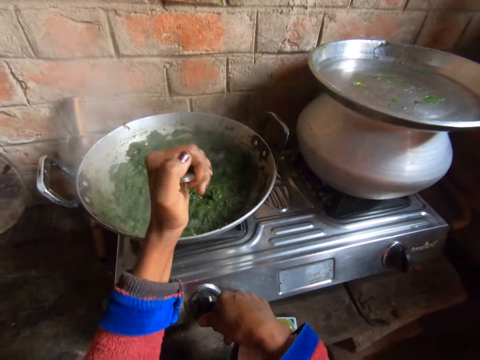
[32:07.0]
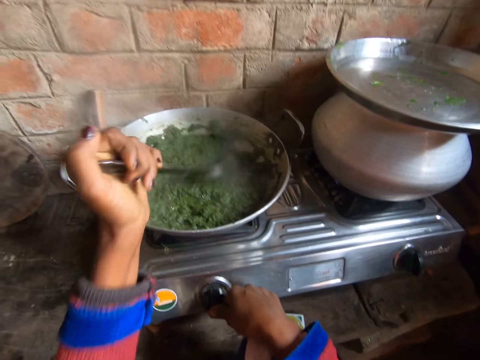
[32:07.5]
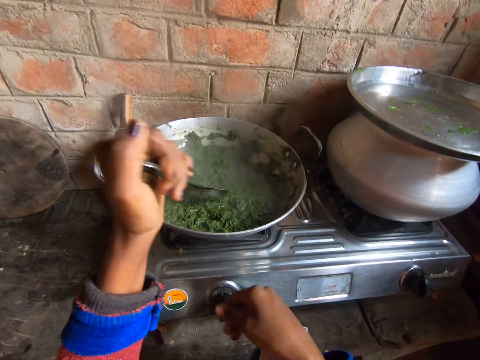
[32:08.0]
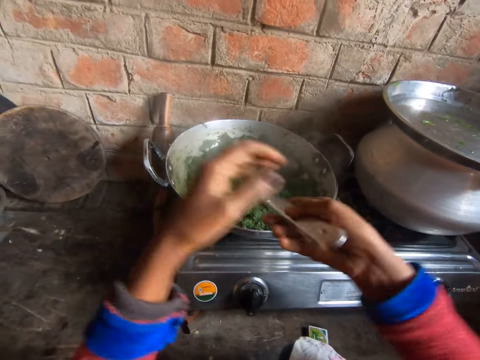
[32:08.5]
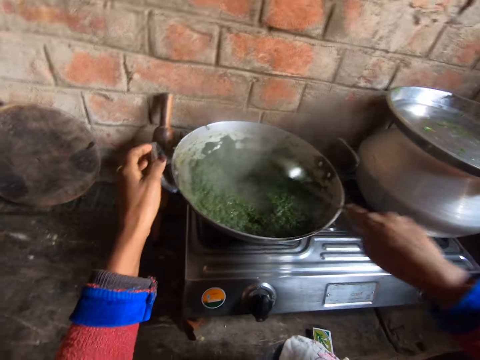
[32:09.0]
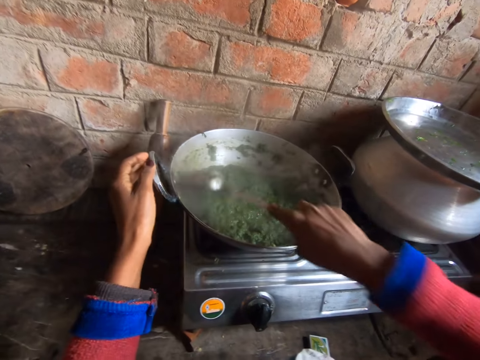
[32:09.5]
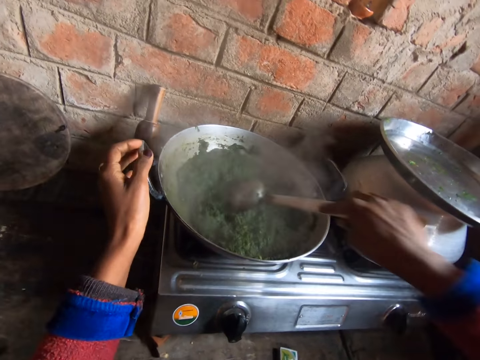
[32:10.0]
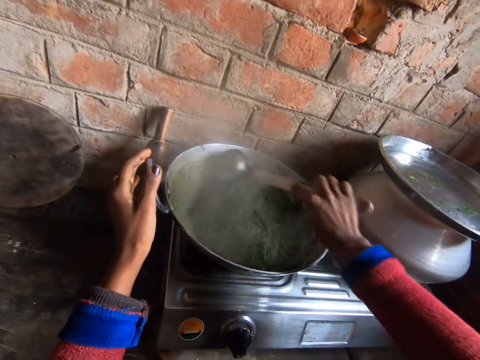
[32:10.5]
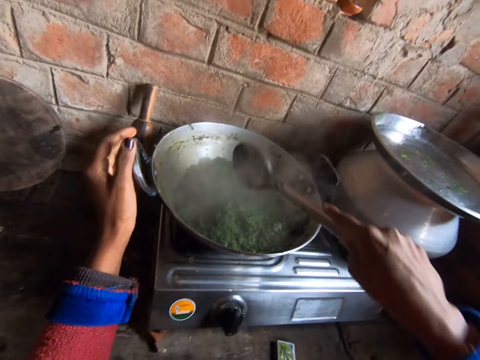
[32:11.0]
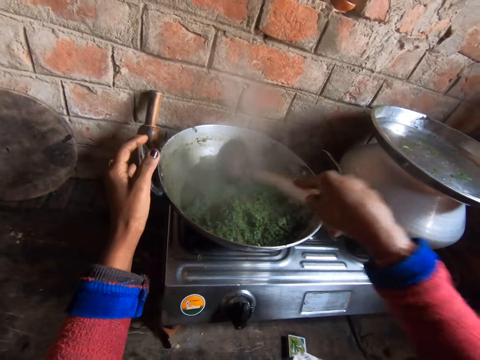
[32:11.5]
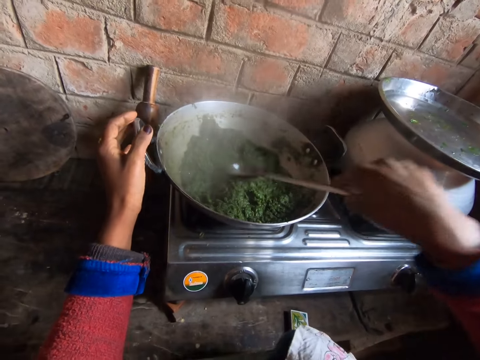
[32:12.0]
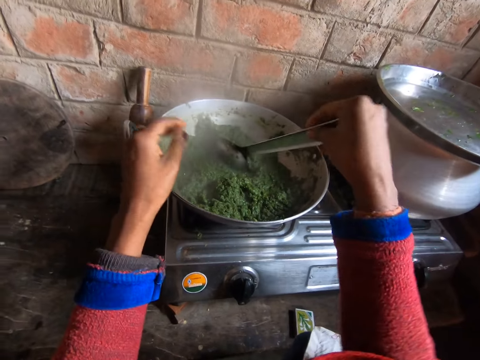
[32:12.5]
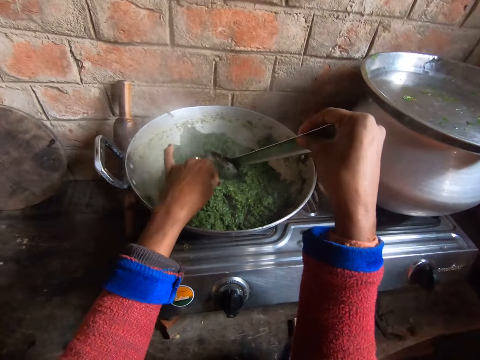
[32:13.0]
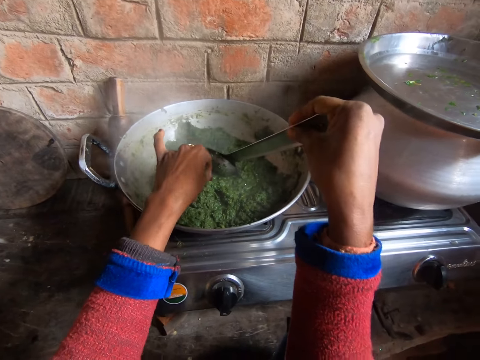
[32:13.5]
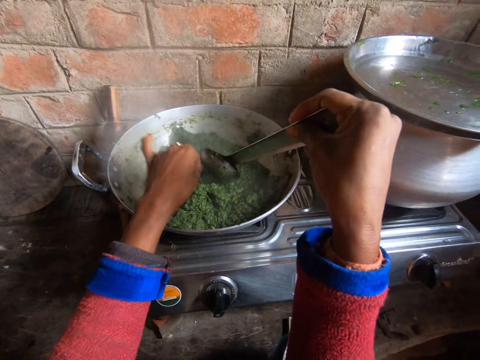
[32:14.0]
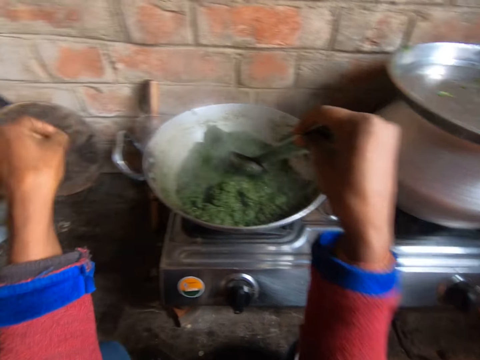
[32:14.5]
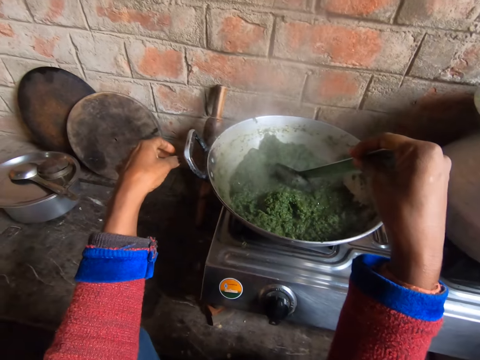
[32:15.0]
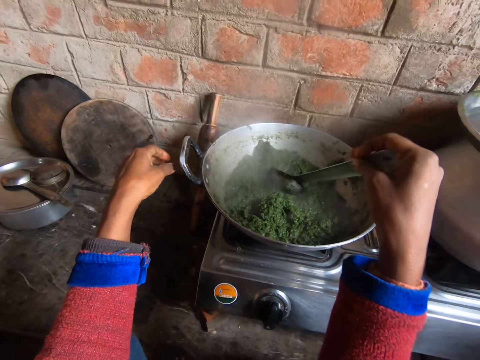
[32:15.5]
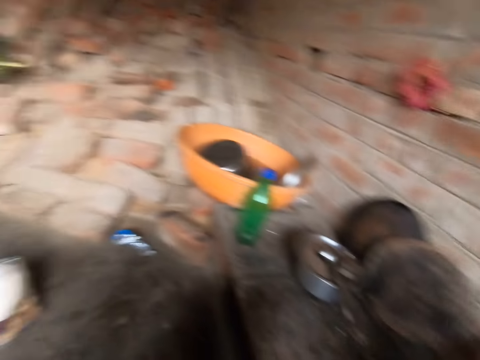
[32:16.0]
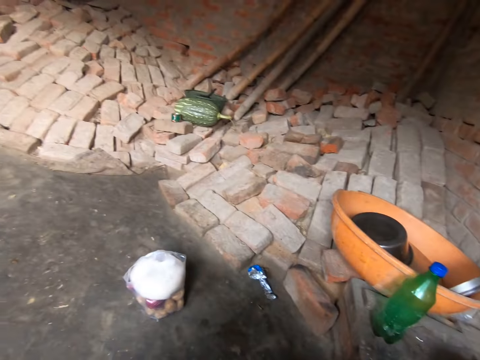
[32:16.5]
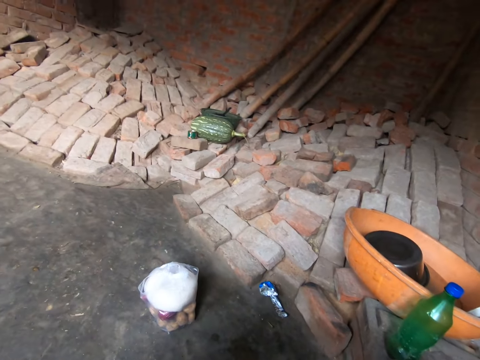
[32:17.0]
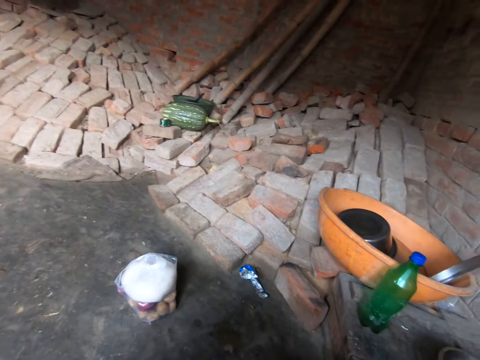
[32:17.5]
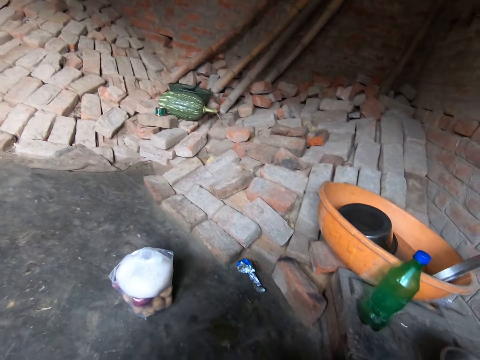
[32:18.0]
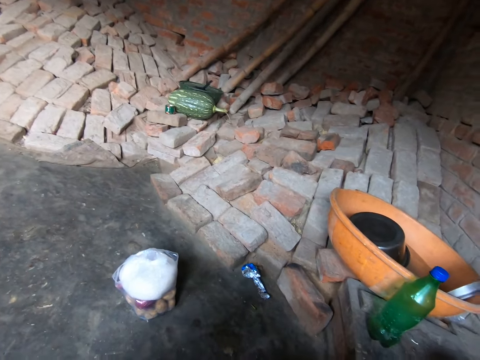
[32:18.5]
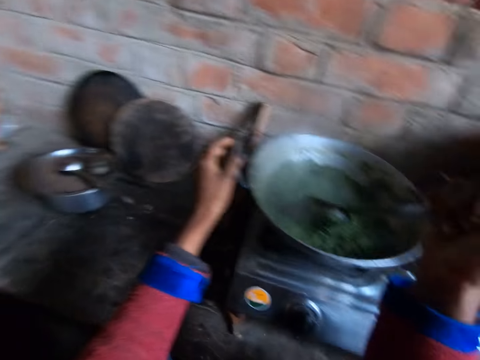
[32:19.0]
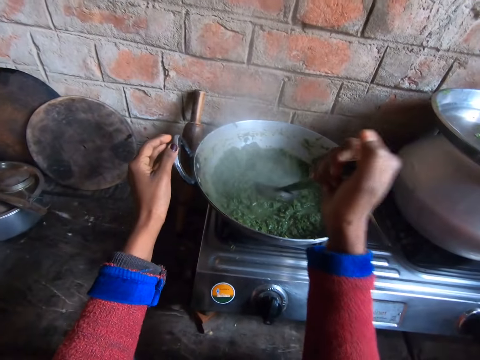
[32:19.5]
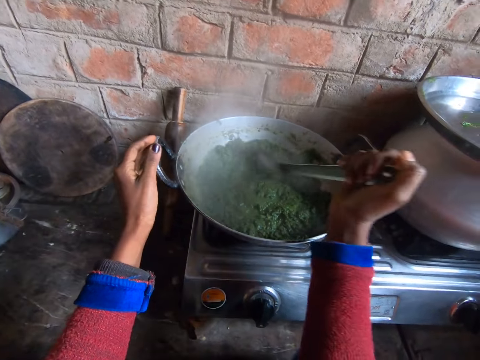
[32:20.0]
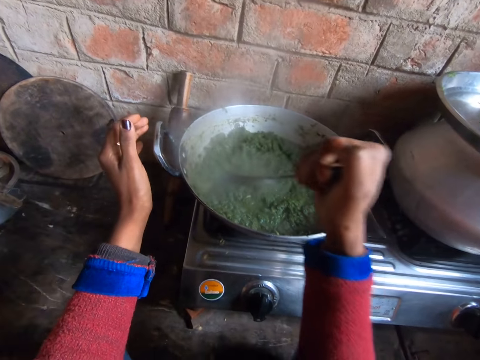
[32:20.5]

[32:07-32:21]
The camera wearer moves the spoon to the right hand. They hold the ladle spoon with the right hand. They stir the vegetable in the pot on fire with the big spoon in the right hand. They take out dirt from the pot of vegetables with the left hand. They touch the food and mix the food.

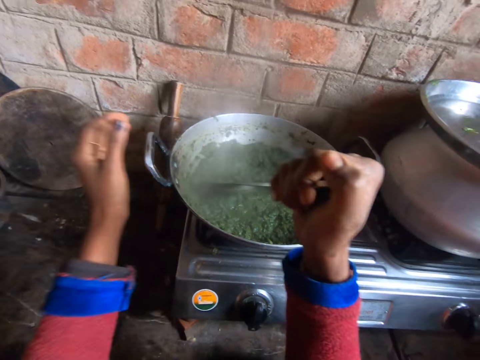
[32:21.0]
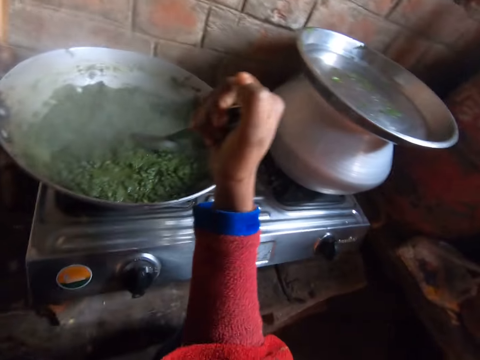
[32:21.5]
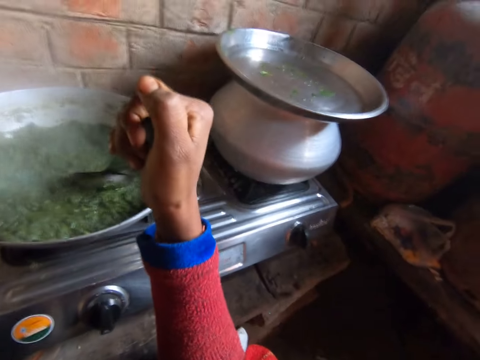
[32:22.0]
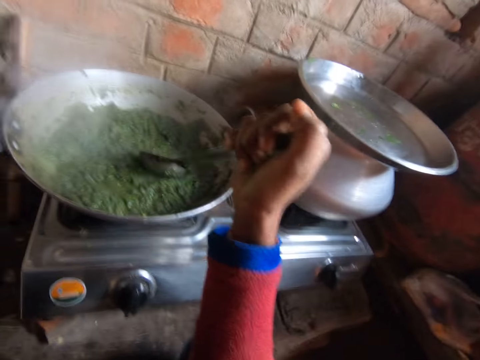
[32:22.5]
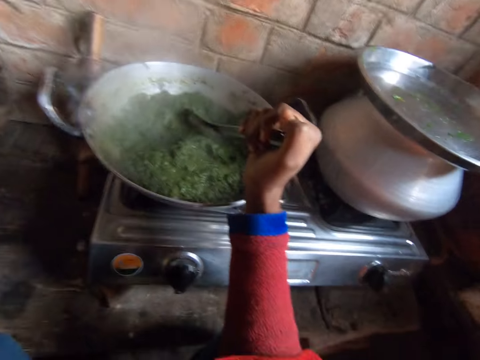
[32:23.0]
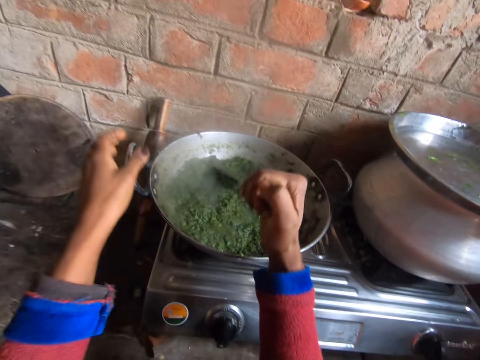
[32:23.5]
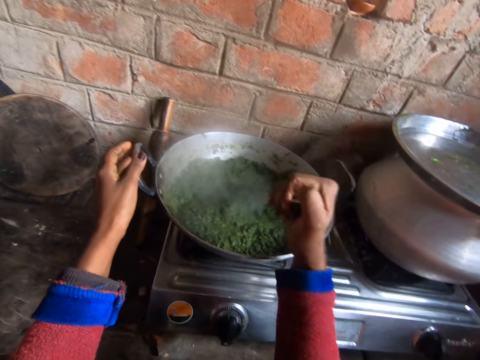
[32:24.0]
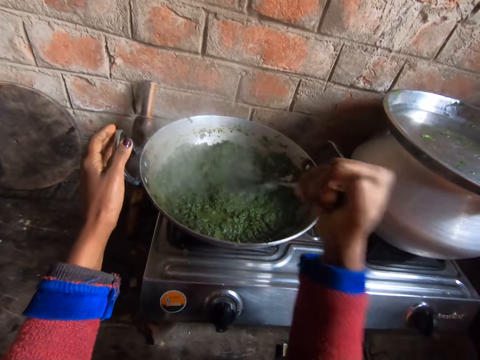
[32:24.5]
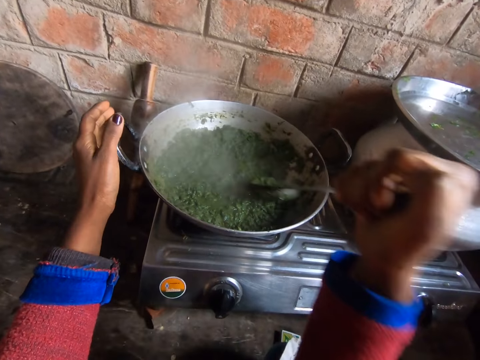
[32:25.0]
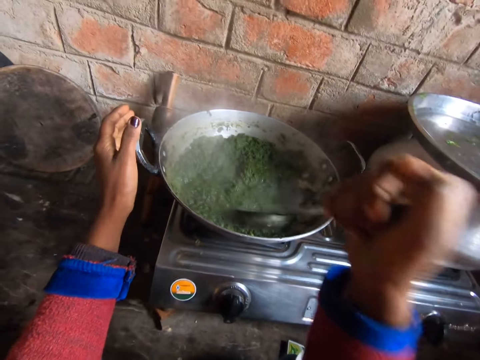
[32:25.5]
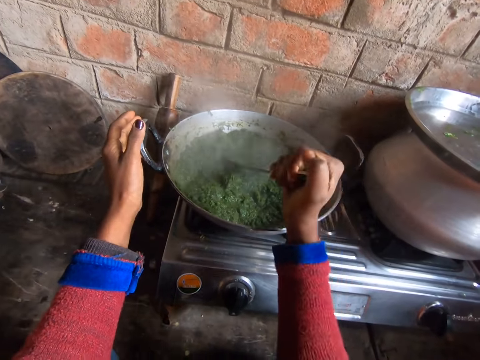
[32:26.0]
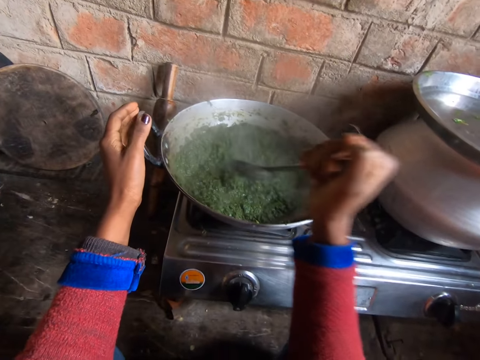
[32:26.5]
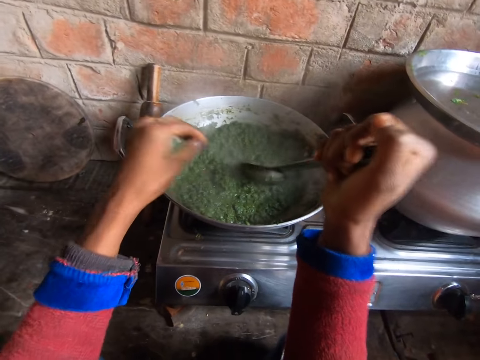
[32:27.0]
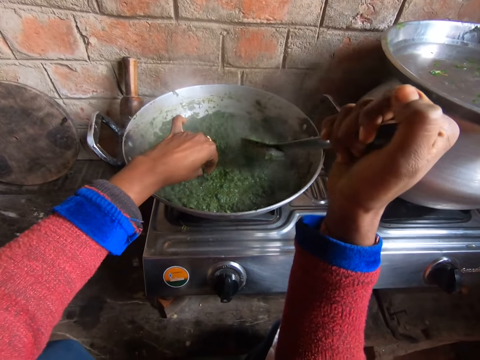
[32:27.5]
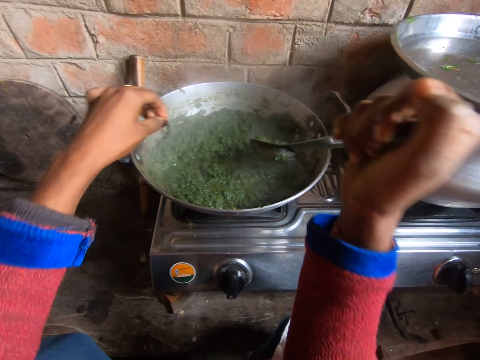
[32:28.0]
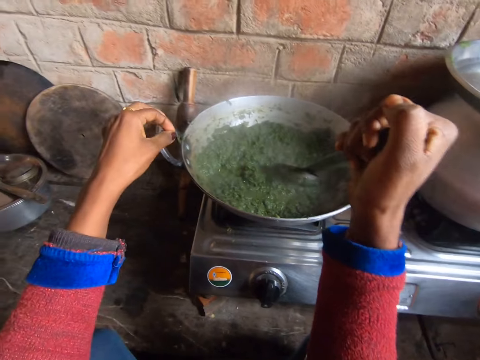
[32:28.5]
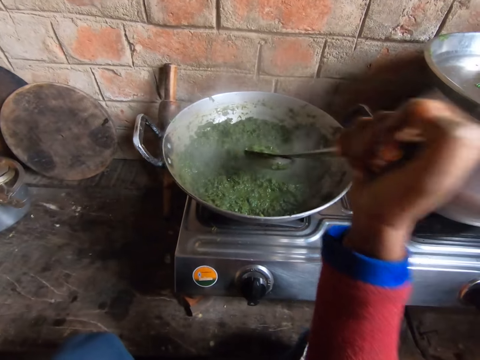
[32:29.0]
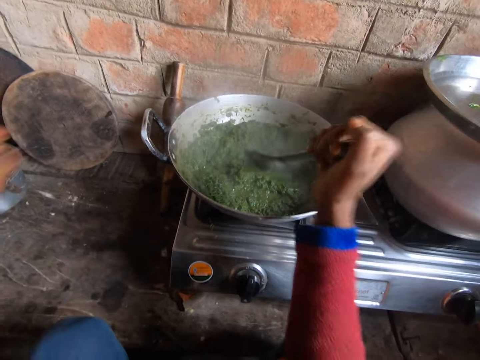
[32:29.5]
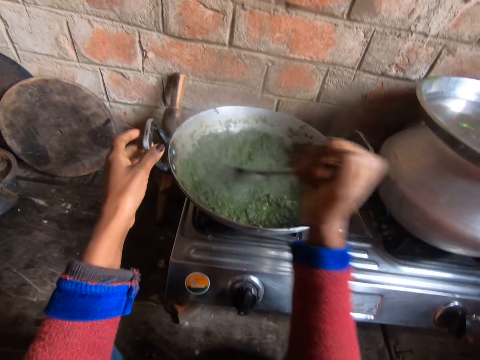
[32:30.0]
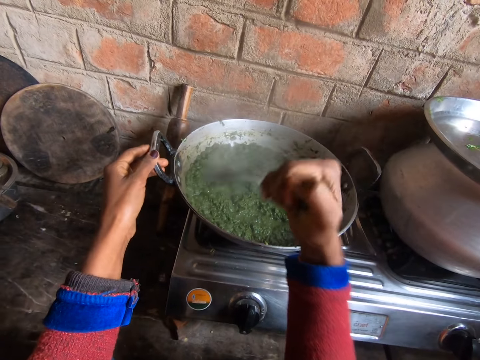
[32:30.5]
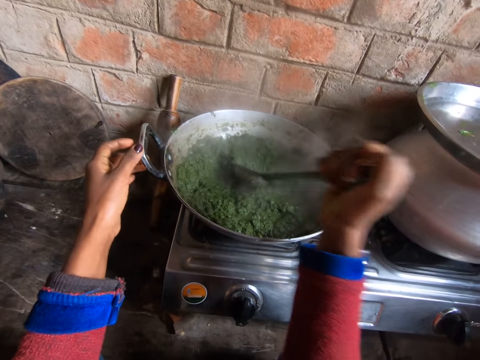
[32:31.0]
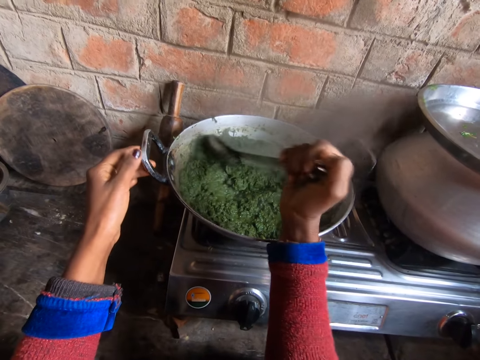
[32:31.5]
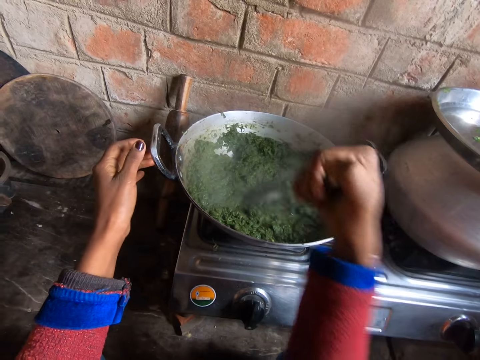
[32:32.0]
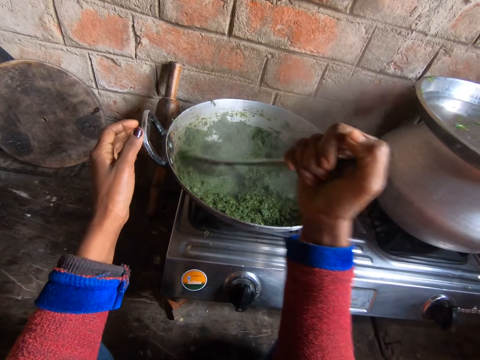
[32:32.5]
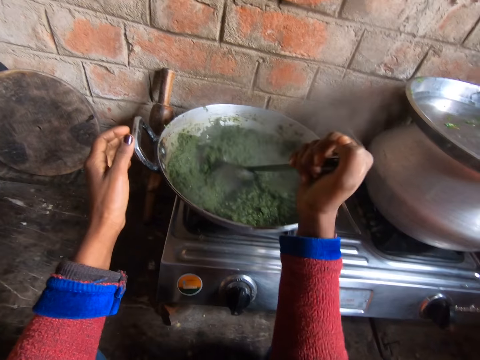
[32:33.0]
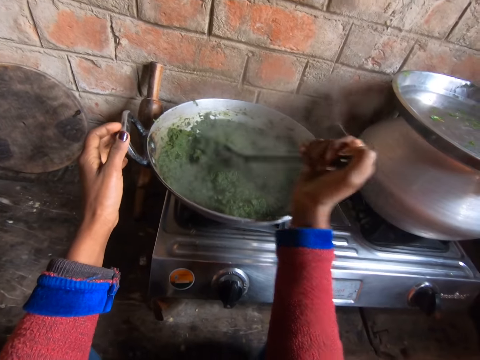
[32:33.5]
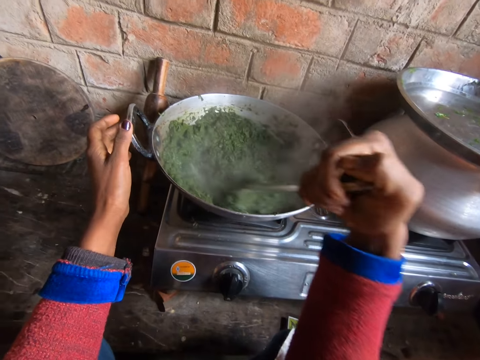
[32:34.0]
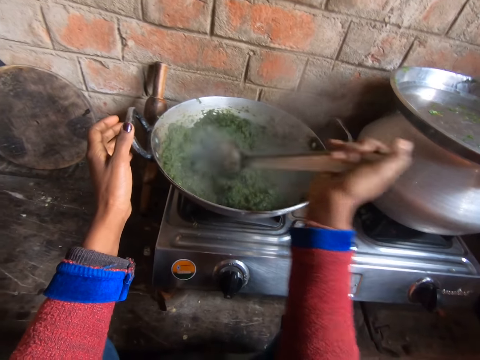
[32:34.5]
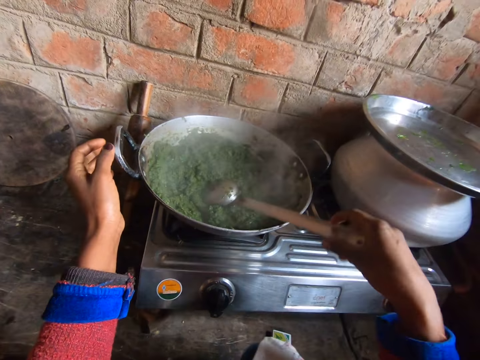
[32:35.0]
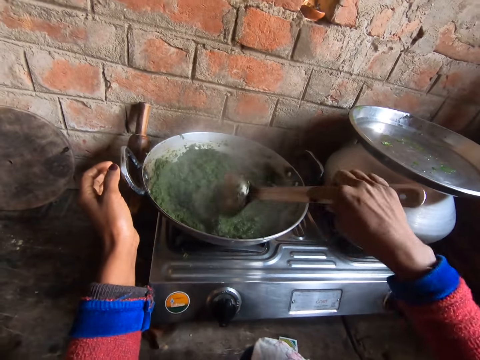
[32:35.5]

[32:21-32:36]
The camera wearer holds the handle and mixes the food. They take out dirt from the pot of vegetables with the left hand. They touch the food and mix the food. They hold the handle and mix the food.
